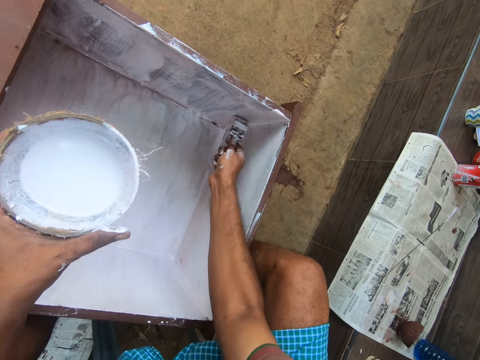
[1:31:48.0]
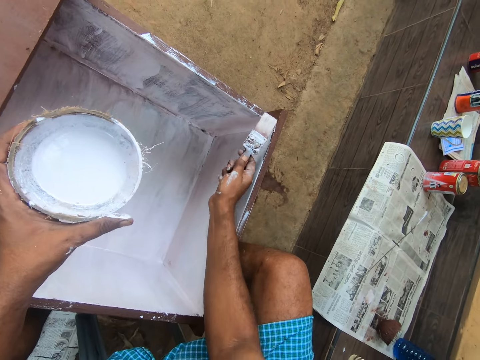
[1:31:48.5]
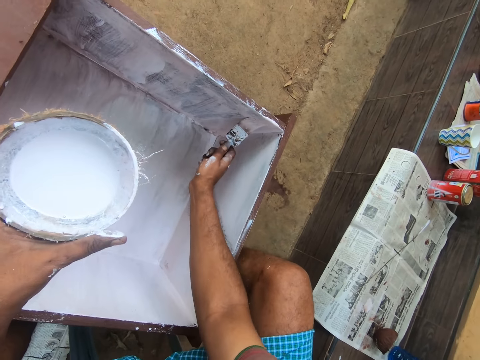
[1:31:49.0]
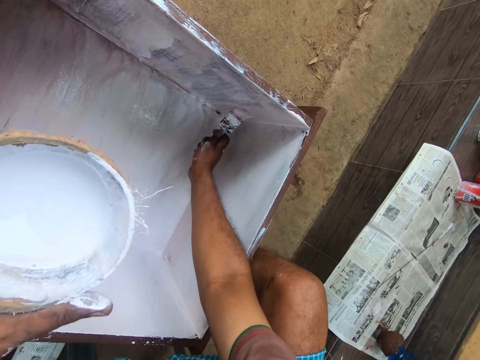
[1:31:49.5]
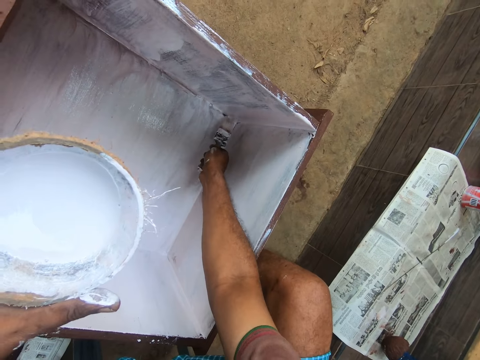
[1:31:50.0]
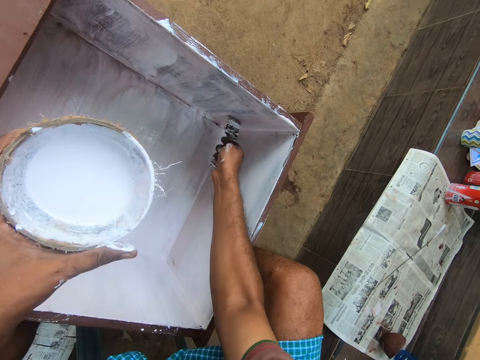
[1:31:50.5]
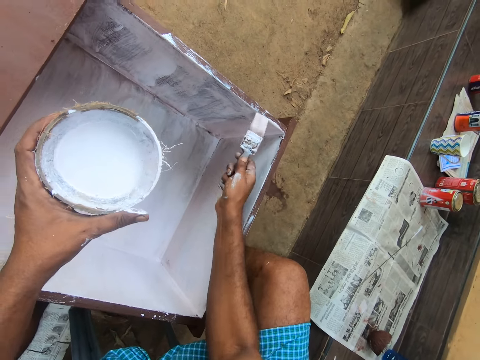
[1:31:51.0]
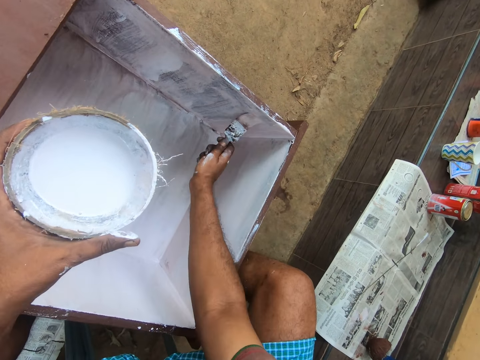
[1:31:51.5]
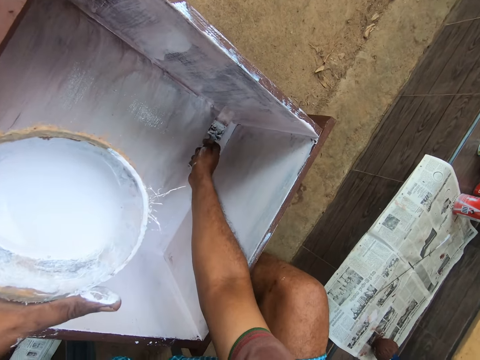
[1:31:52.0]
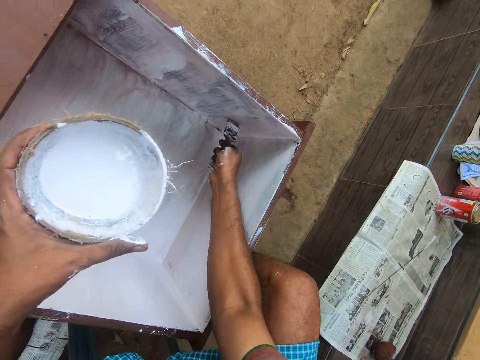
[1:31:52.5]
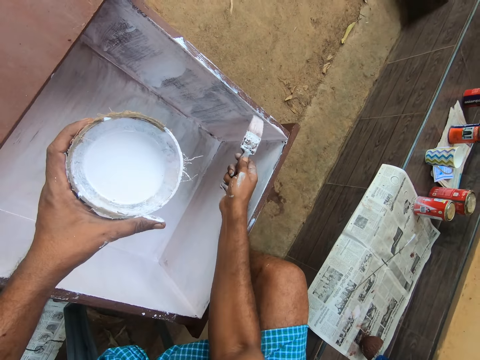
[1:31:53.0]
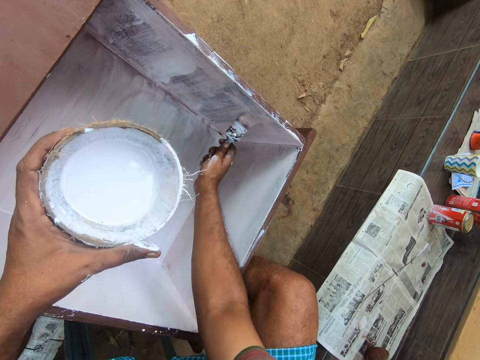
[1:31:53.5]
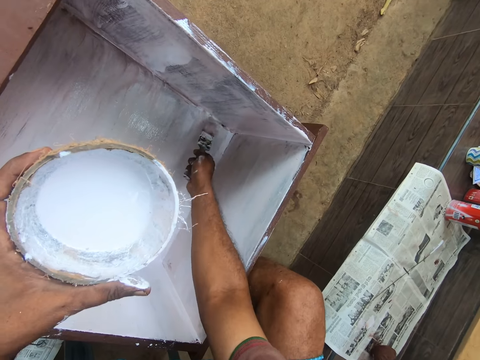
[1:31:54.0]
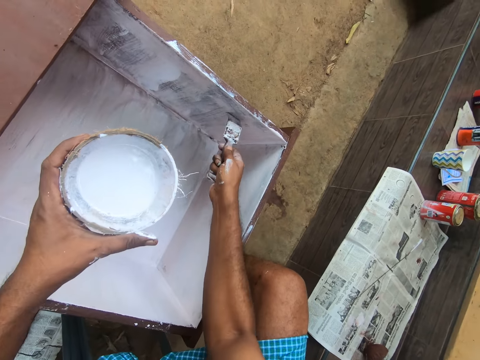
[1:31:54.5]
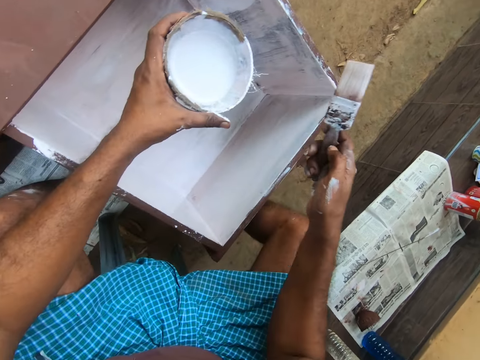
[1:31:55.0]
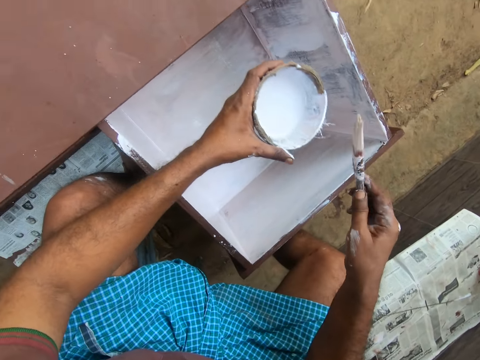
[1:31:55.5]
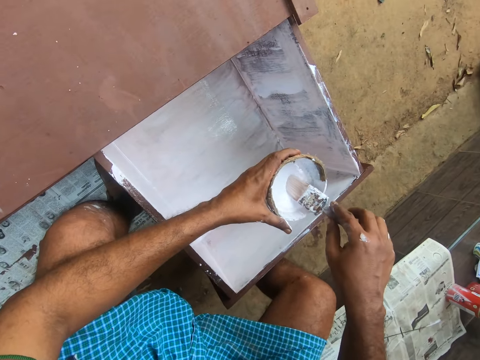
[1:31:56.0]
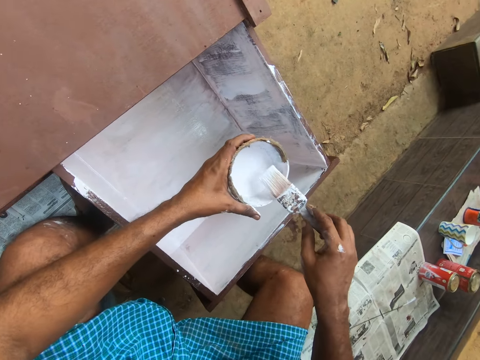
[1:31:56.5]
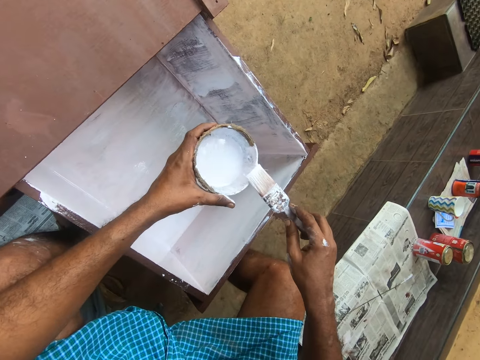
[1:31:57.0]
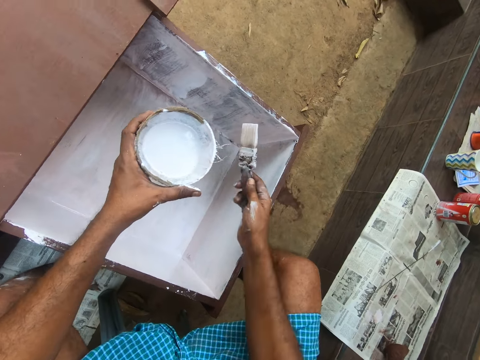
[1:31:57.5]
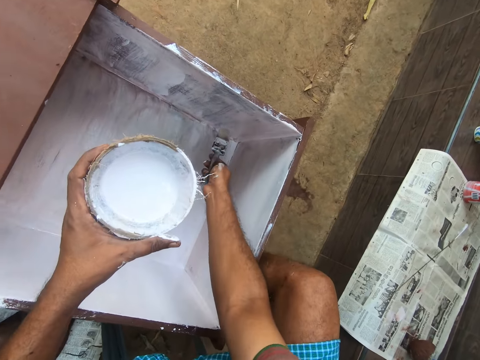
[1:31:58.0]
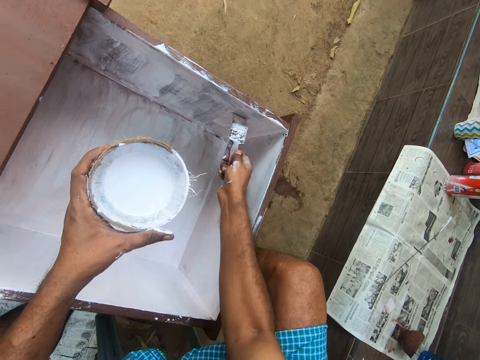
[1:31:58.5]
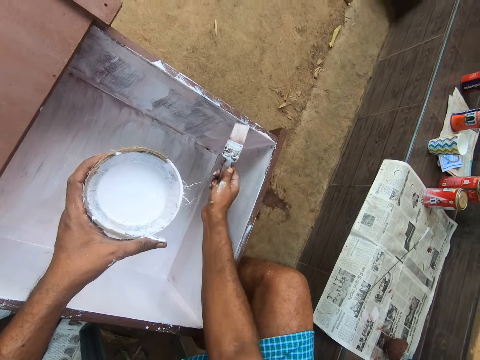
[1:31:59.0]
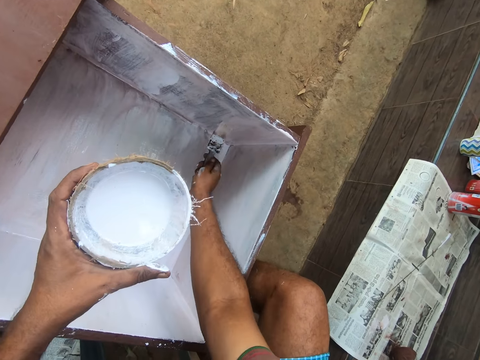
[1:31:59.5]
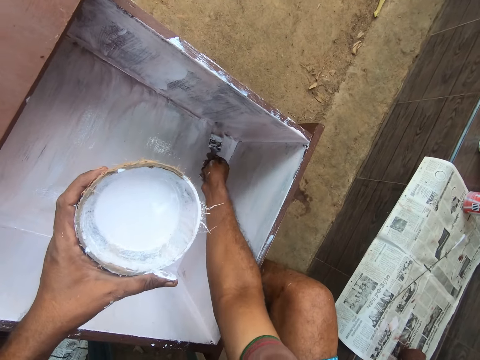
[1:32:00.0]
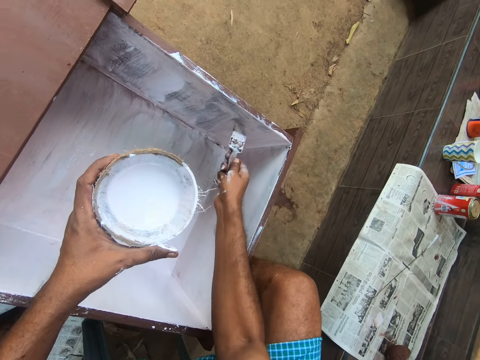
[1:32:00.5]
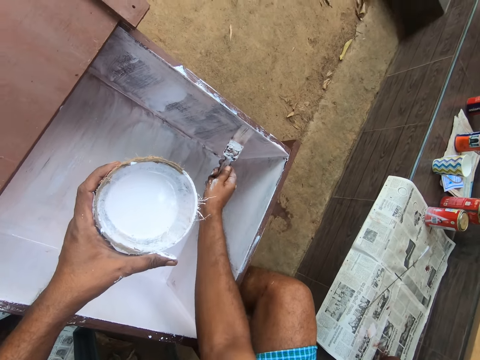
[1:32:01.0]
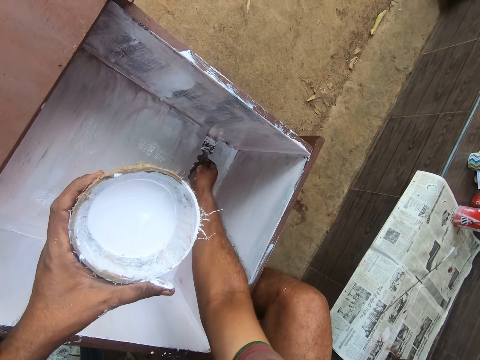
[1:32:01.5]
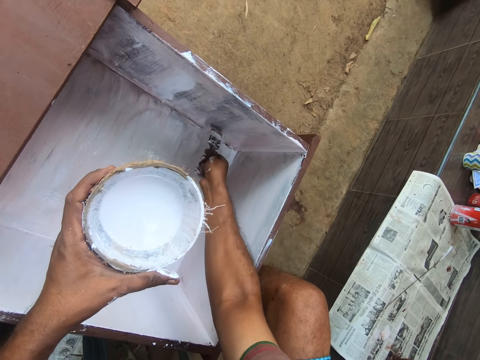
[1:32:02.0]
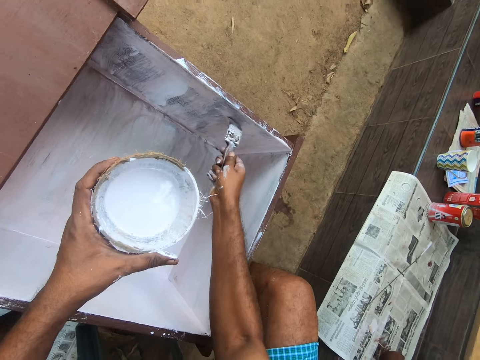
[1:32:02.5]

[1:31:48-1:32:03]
The camera wearer inserts the paint brush into the container of paint with his right hand. He rubs the paint brush on the edge of the container of paint. He paints the table drawer with the paint brush in his right hand.

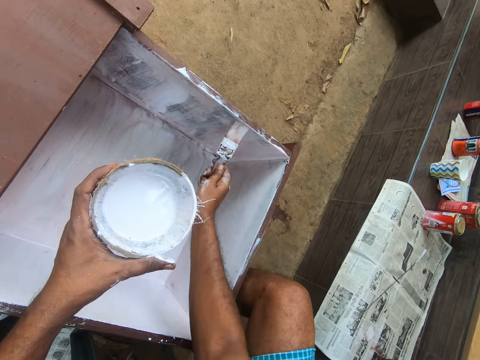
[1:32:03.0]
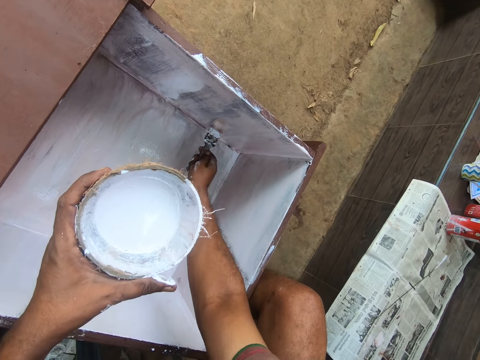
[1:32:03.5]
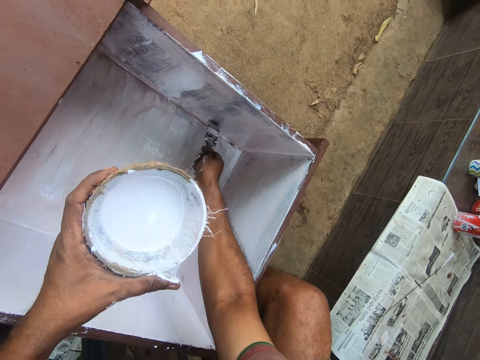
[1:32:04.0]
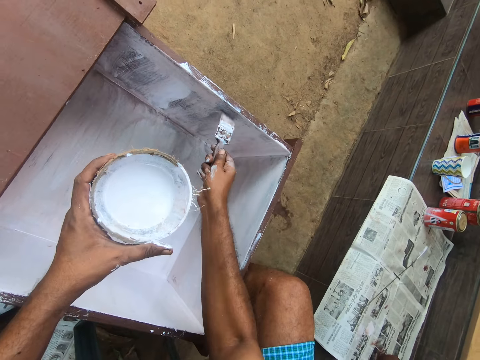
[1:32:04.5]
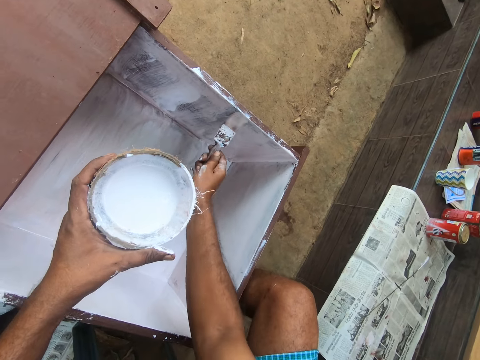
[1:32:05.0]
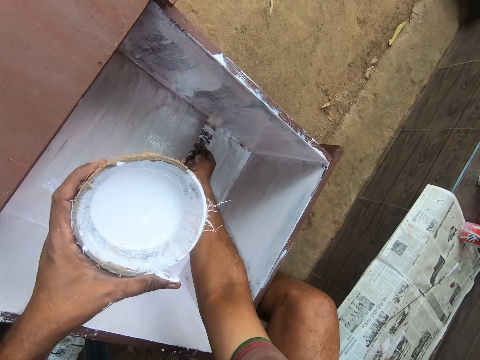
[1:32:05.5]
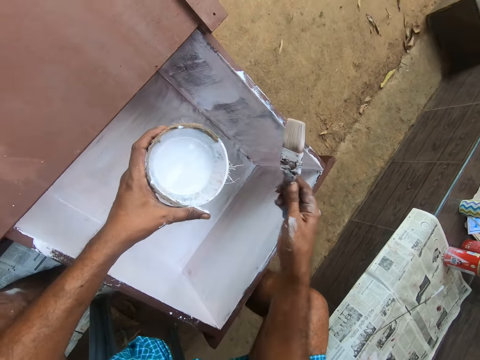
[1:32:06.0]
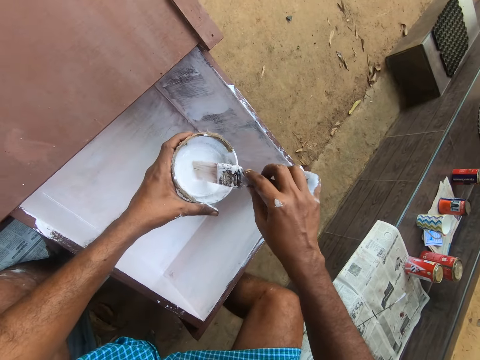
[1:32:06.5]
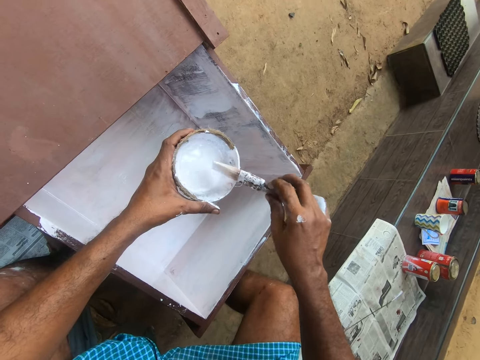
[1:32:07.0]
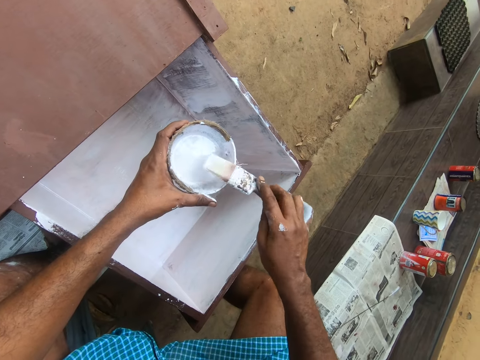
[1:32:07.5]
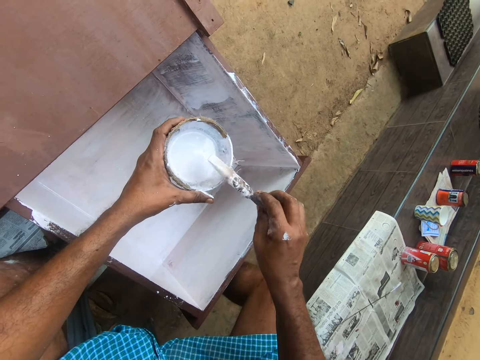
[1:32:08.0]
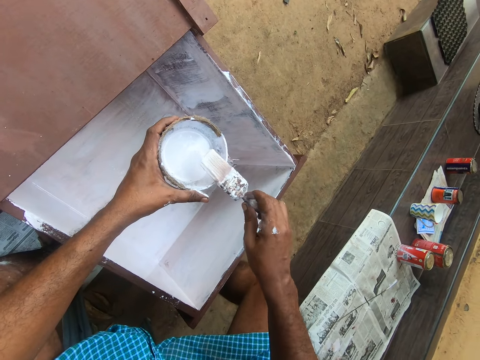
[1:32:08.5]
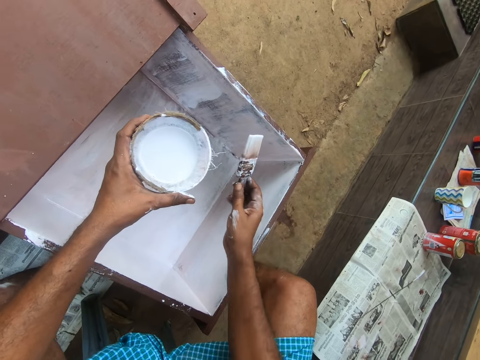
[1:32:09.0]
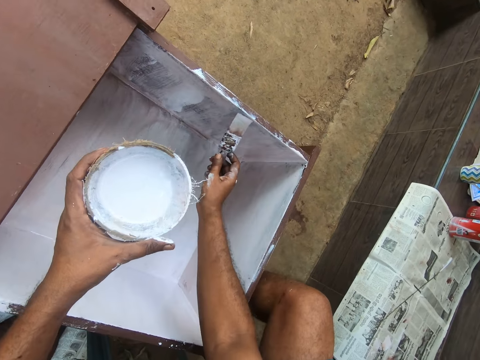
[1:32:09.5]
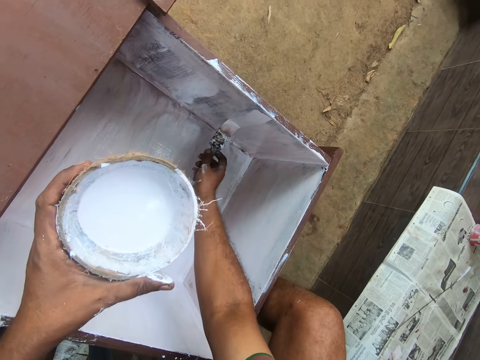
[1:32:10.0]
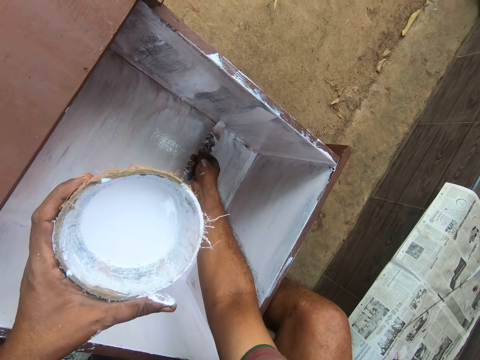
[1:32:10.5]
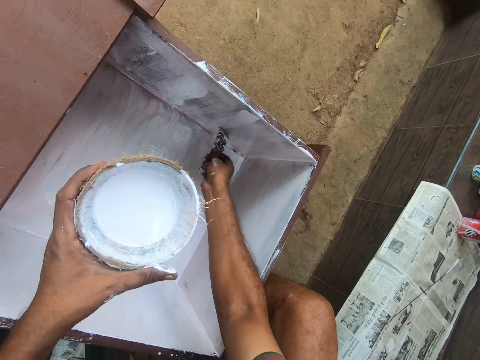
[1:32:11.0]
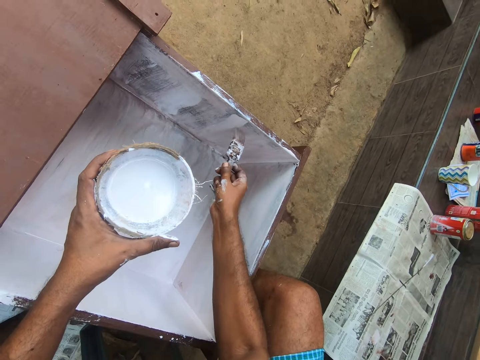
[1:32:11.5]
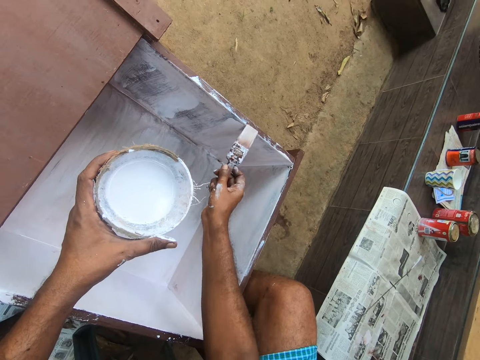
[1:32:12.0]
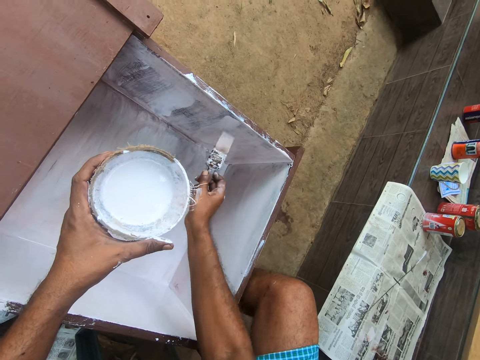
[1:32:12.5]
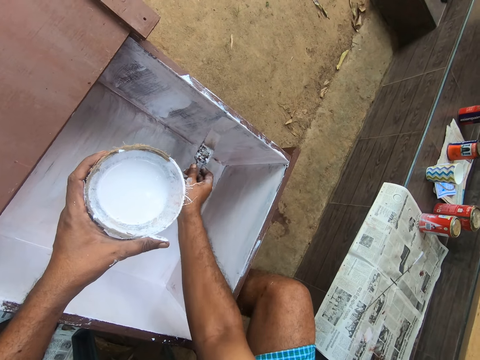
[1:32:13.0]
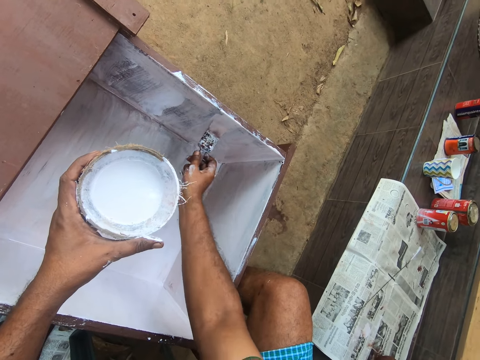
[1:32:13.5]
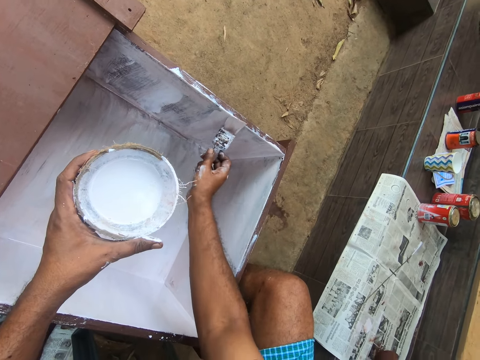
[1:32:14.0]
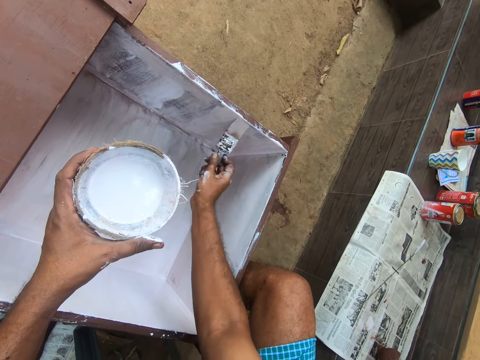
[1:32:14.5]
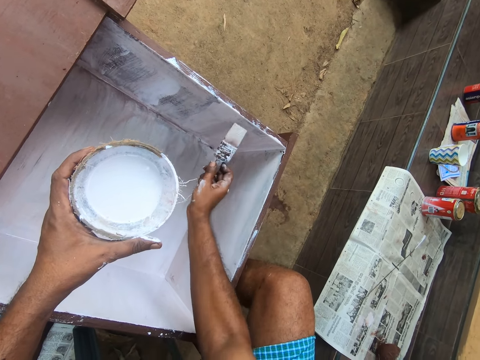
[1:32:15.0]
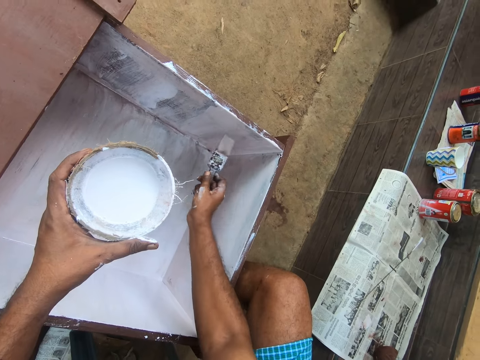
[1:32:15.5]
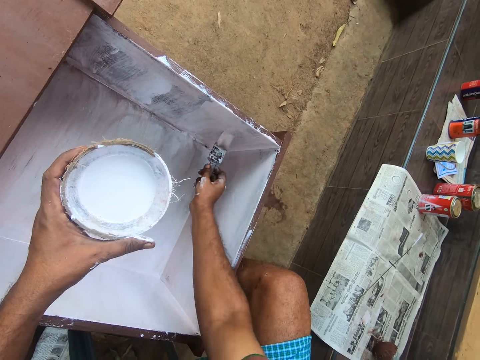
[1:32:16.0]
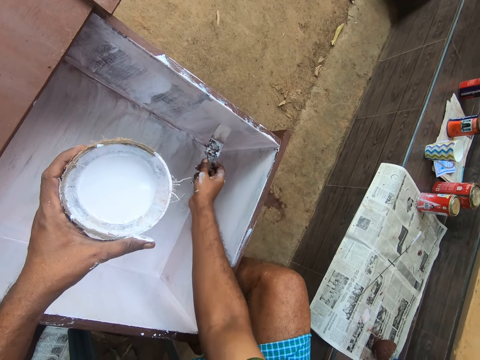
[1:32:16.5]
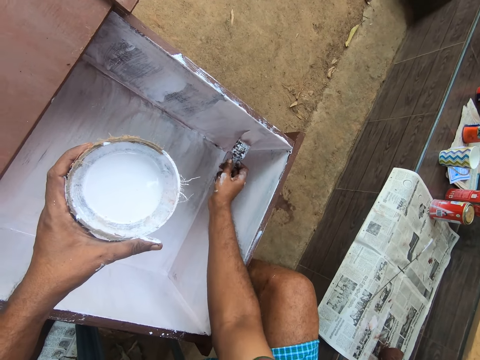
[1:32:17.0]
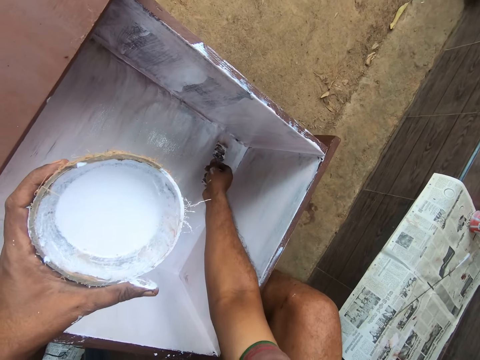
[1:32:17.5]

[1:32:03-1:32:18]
The camera wearer holds the paint brush. He inserts the paint brush into the container of paint with his right hand. He turns the paint brush on the edge of the paint container. He paints inside the table drawer with the paint brush in his right hand.
